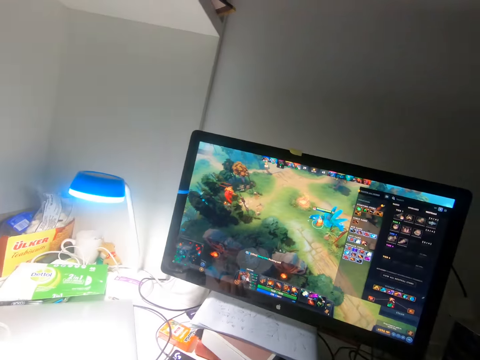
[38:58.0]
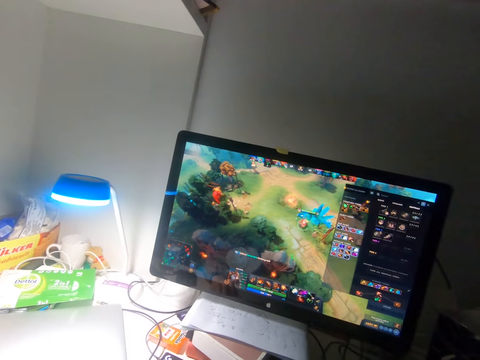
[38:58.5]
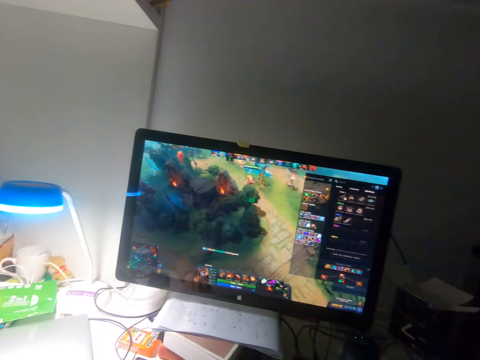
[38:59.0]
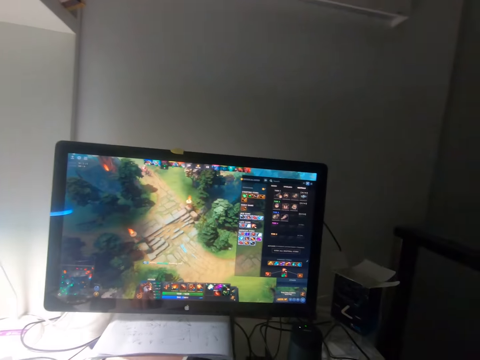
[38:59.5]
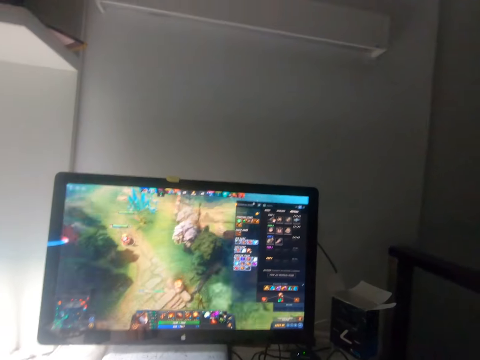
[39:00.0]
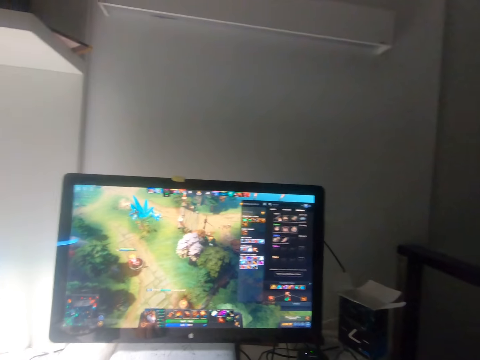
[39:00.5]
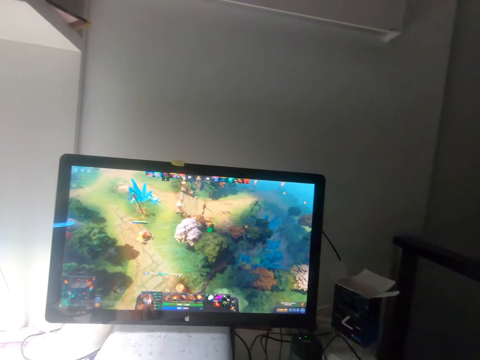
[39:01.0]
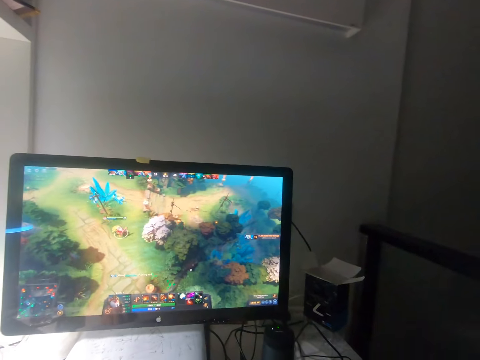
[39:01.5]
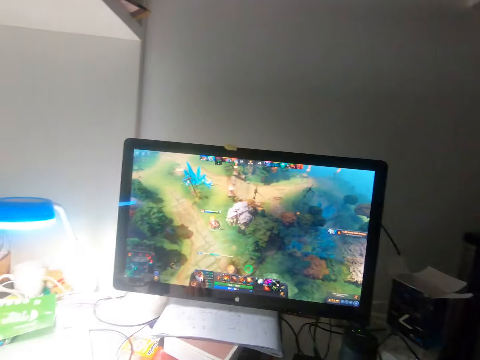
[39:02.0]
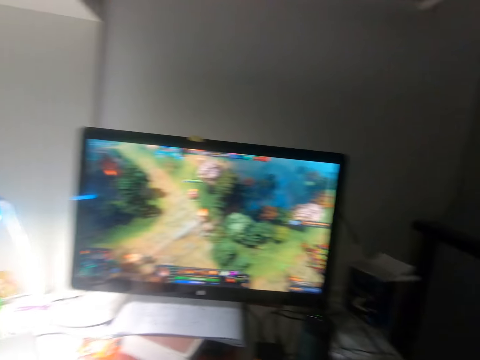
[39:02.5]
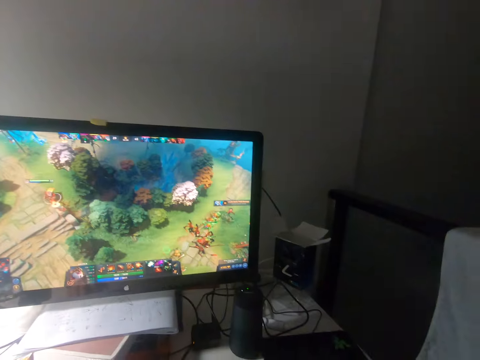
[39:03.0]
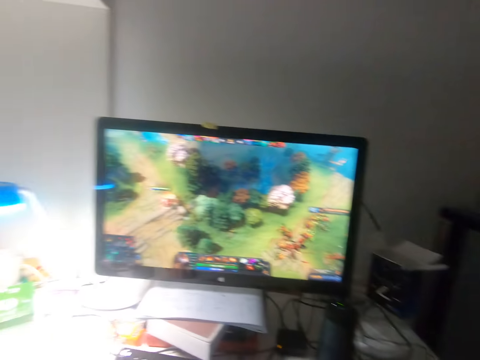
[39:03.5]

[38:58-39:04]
The camera wearer plays a video game on the computer with a mouse.

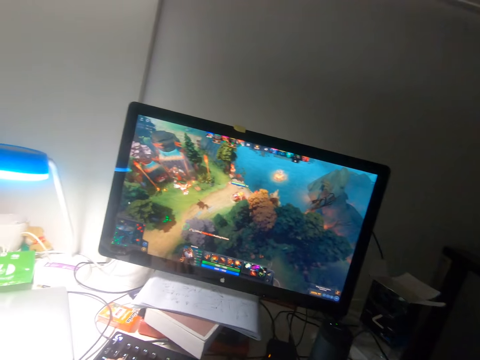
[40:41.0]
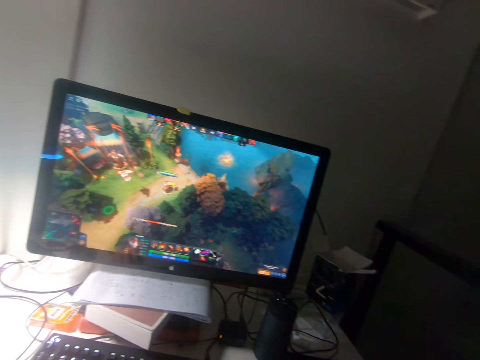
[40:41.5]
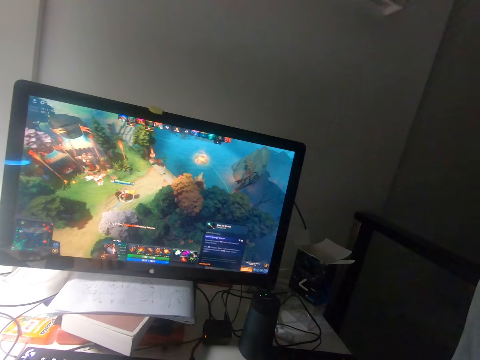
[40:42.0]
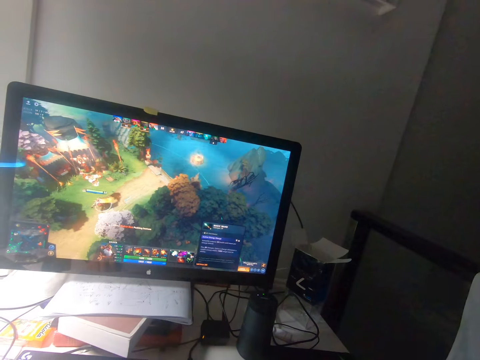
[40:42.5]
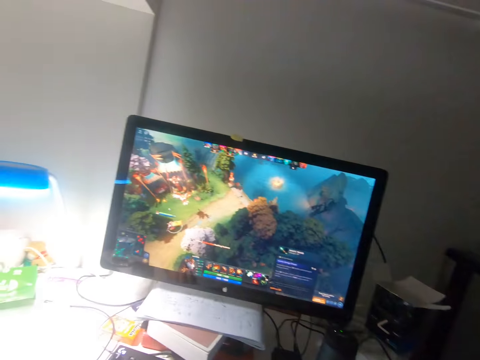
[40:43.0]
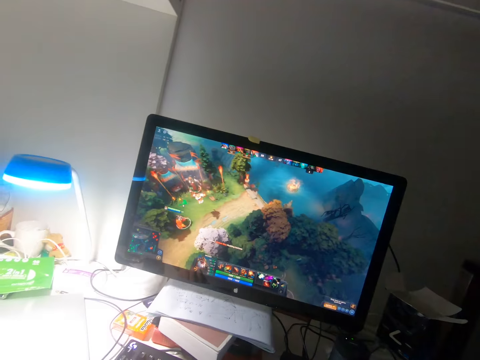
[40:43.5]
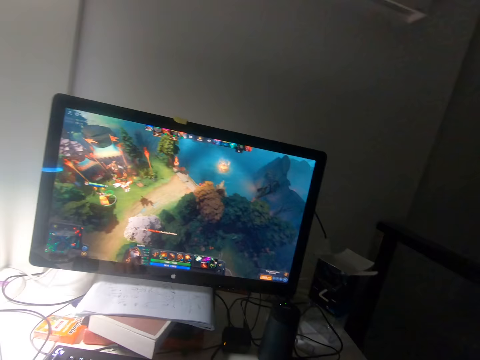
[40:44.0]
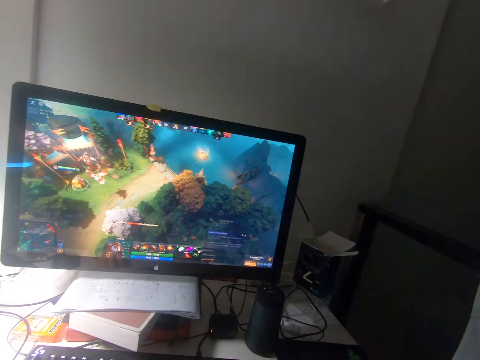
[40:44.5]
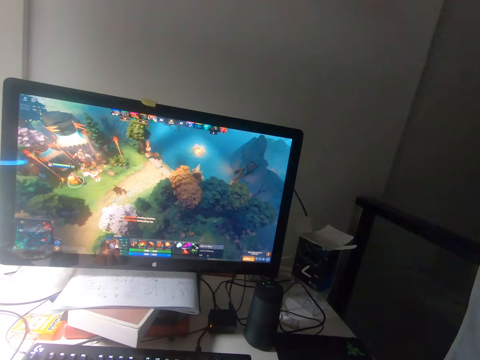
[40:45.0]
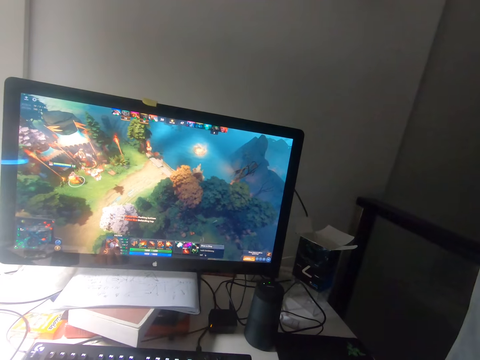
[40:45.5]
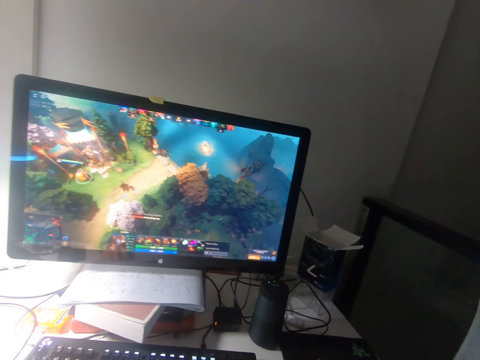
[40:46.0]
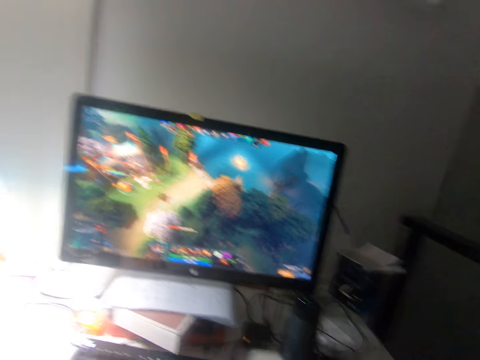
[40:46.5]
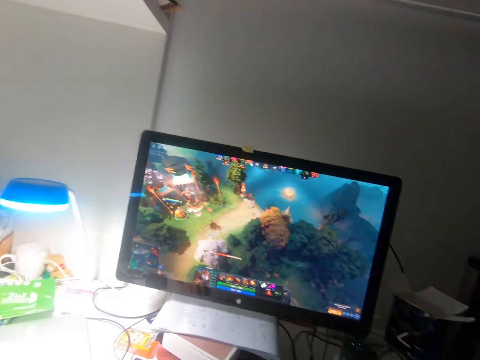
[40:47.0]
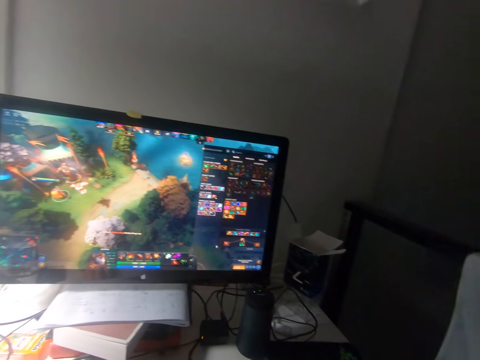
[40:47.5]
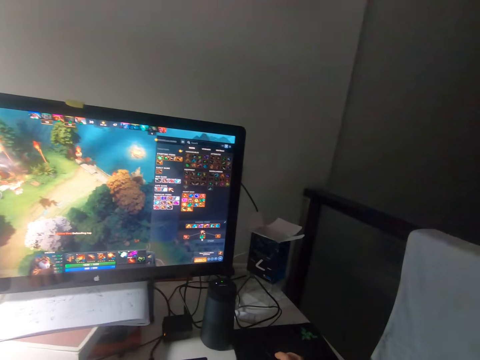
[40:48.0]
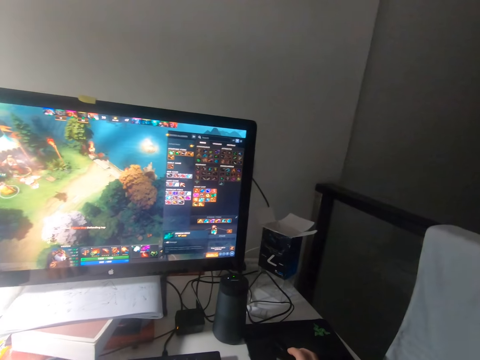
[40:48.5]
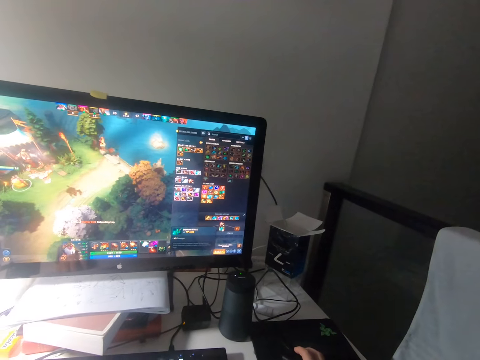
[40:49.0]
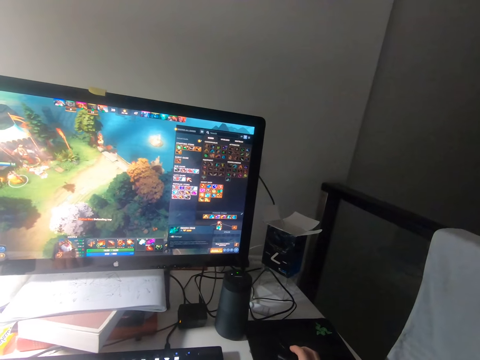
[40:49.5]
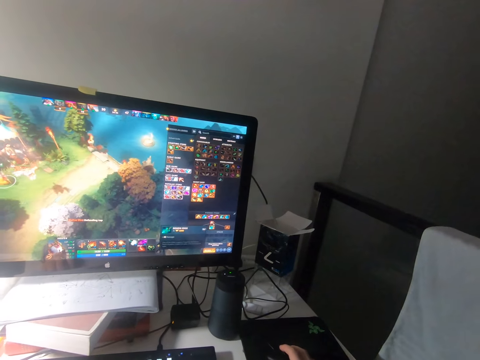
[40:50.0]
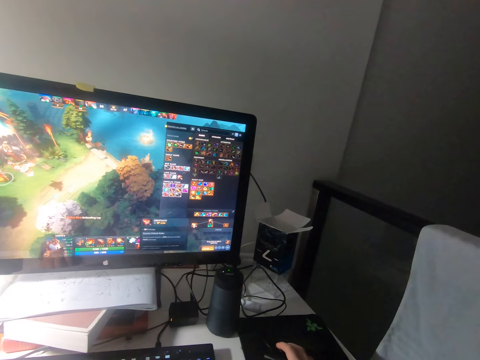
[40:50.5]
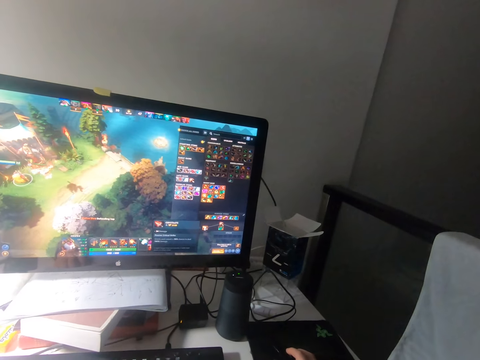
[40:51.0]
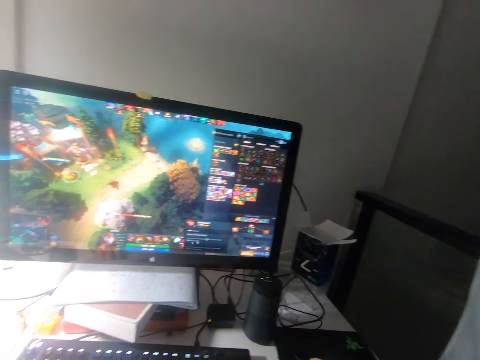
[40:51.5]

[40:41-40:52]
The camera wearer removes an ad from the desktop. They play a video game on the computer with a mouse. They remove the ad from the desktop. They play the video game with the mouse. They change the setting of the game.

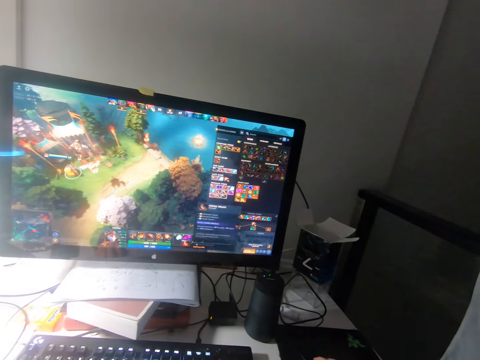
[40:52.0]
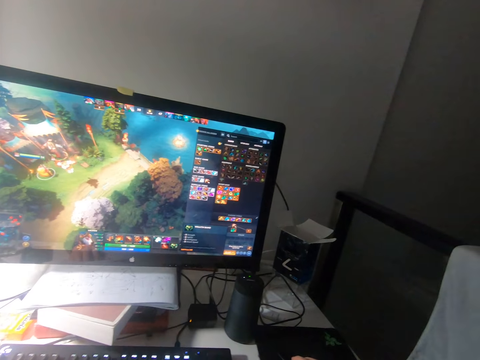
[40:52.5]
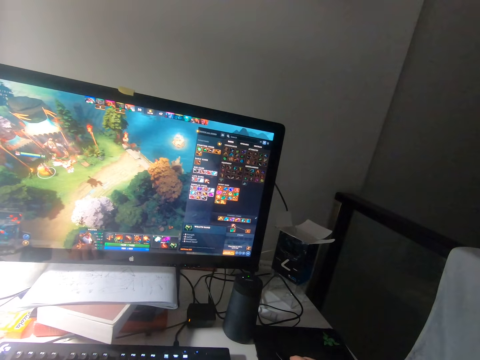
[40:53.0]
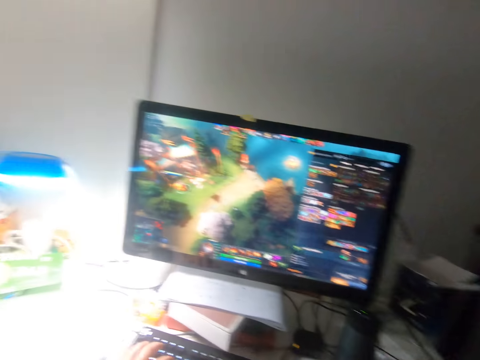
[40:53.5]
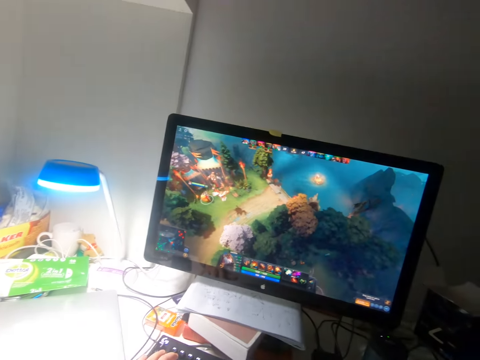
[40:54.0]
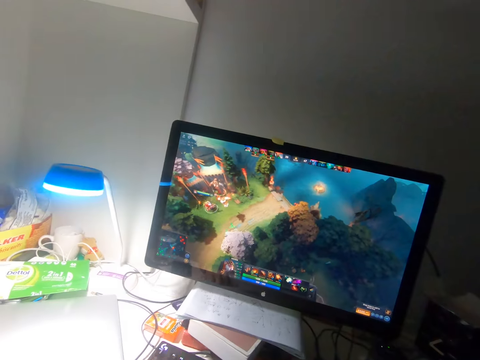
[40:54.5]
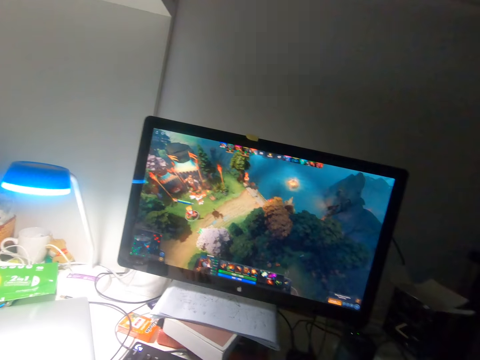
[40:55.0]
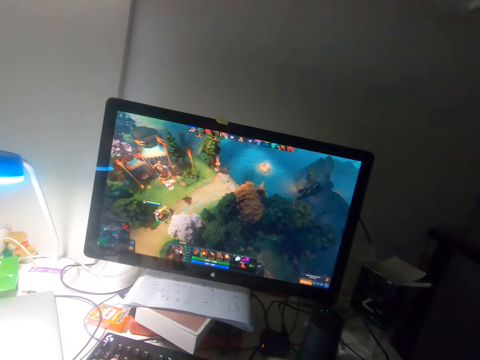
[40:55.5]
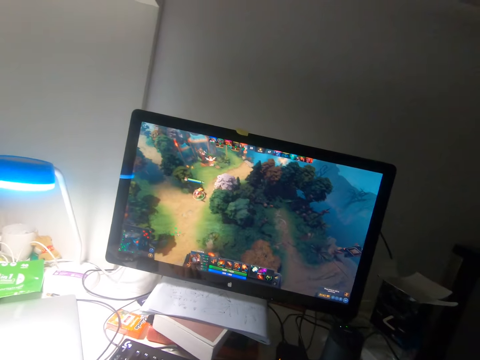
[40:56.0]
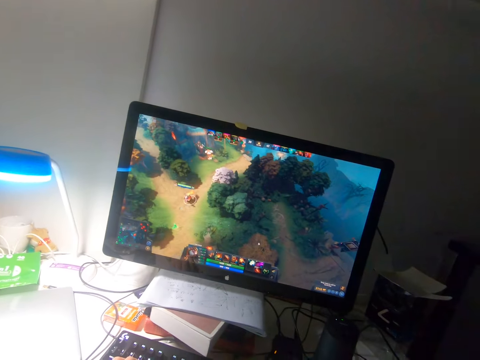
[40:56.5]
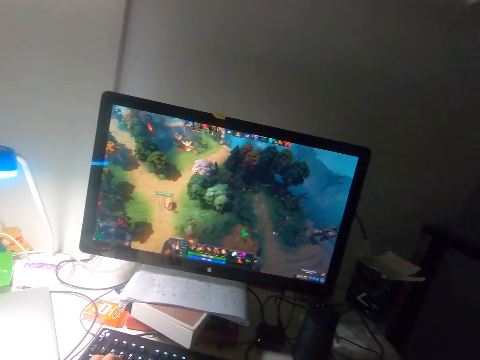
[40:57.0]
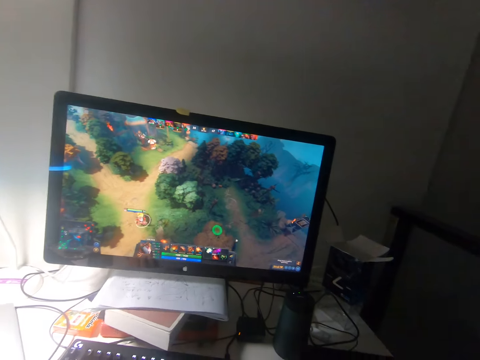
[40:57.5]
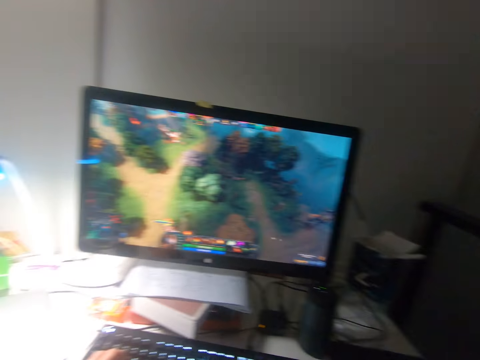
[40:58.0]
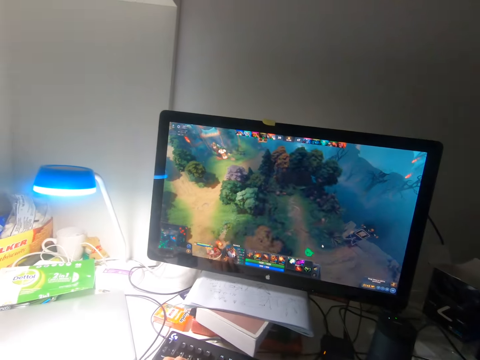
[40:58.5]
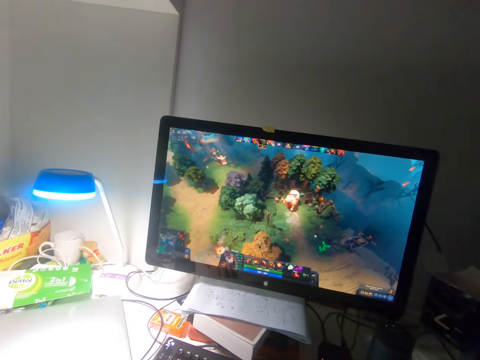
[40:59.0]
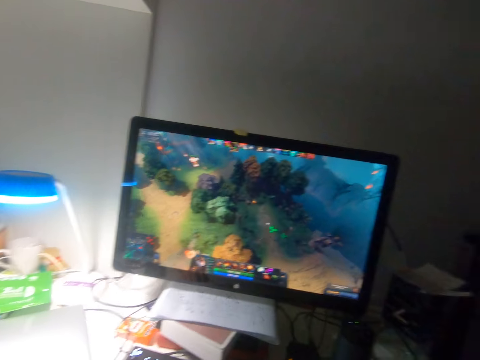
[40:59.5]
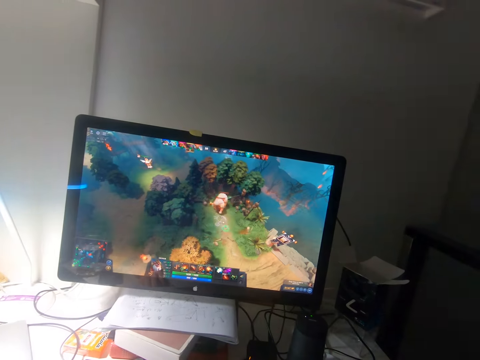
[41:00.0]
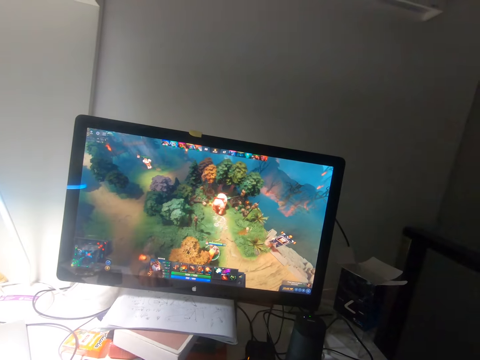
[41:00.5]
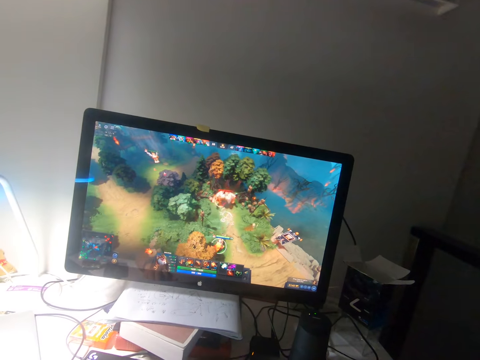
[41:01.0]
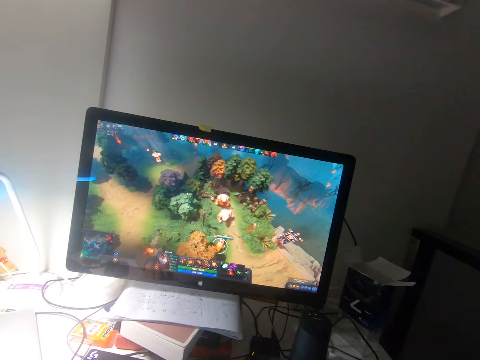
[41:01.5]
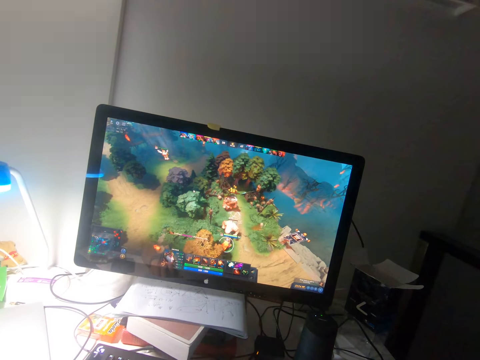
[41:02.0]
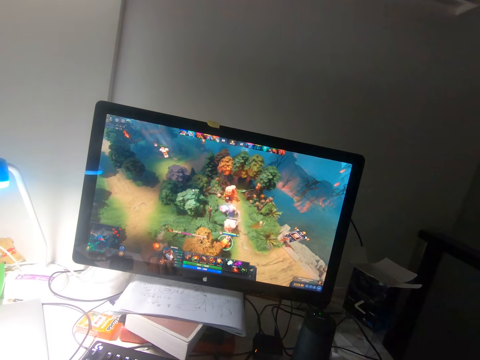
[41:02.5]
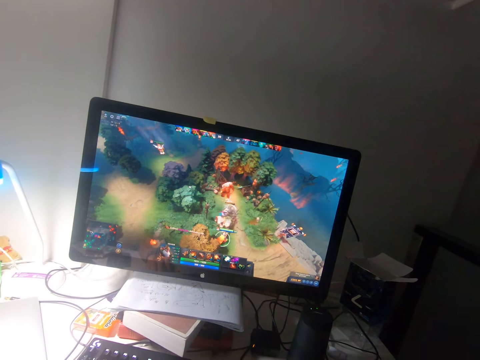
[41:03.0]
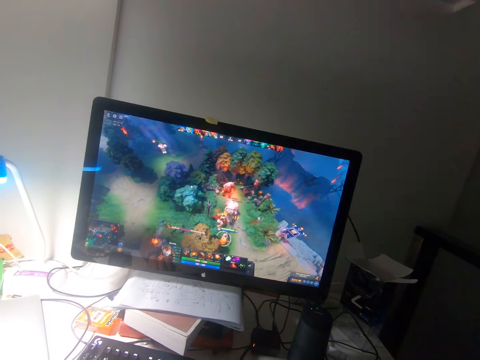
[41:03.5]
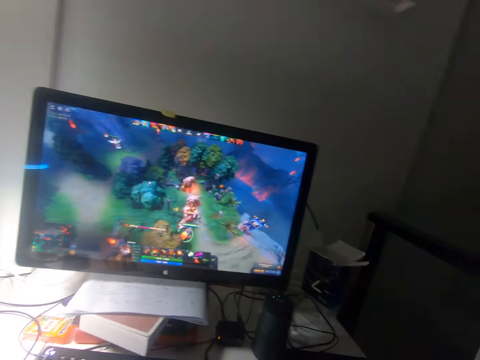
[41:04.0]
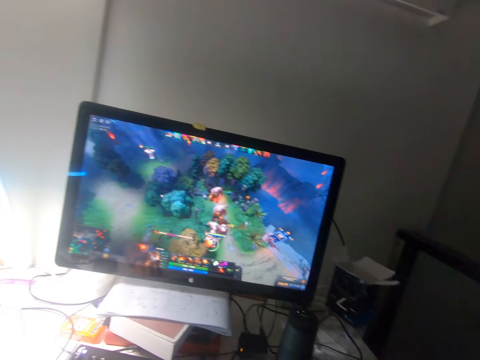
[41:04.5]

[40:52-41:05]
The camera wearer plays a video game with the mouse.
